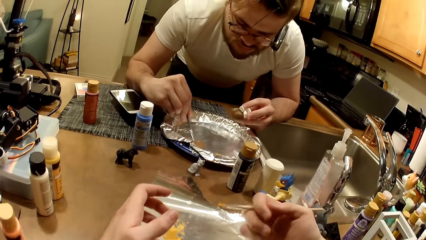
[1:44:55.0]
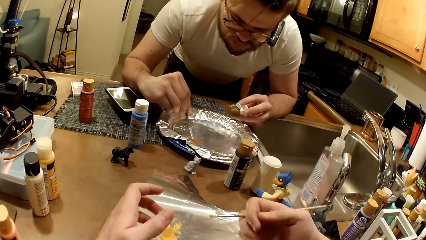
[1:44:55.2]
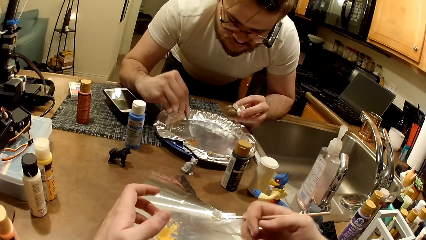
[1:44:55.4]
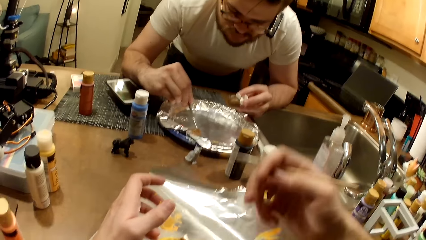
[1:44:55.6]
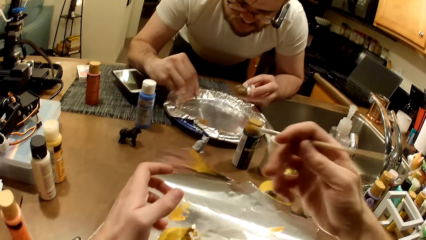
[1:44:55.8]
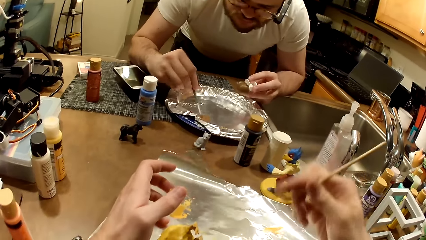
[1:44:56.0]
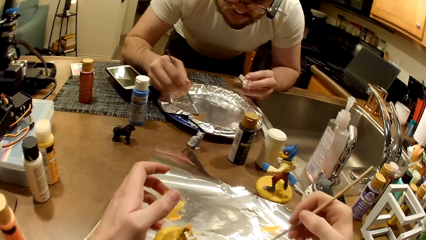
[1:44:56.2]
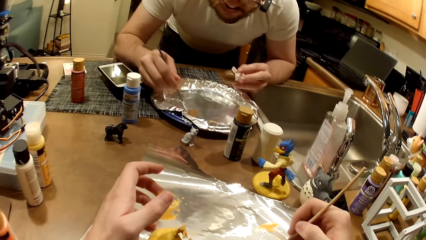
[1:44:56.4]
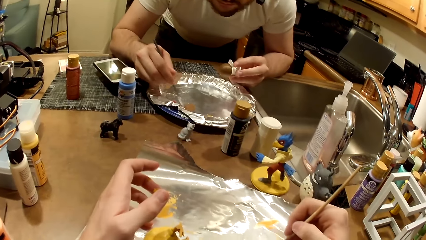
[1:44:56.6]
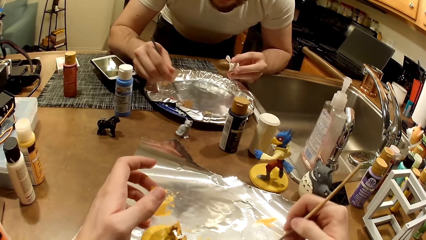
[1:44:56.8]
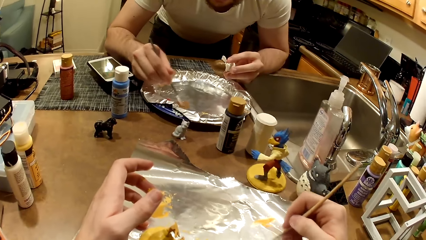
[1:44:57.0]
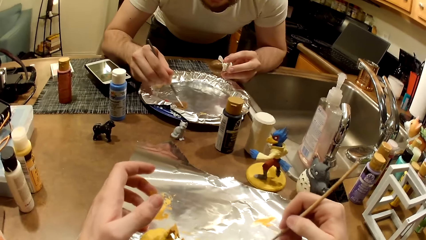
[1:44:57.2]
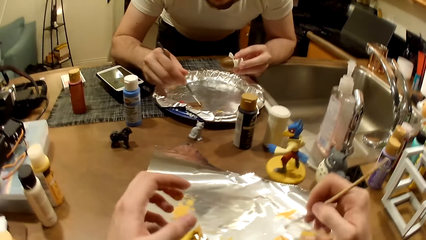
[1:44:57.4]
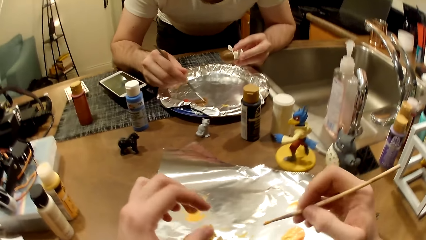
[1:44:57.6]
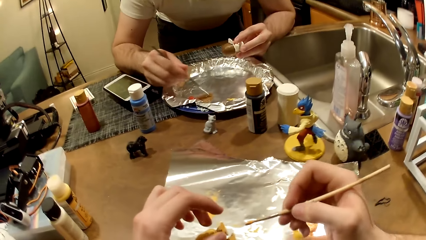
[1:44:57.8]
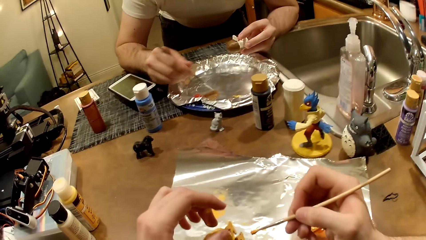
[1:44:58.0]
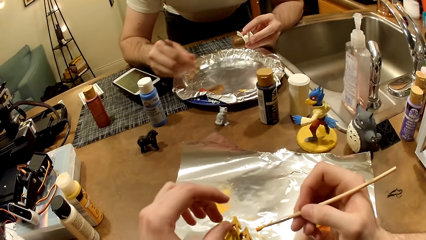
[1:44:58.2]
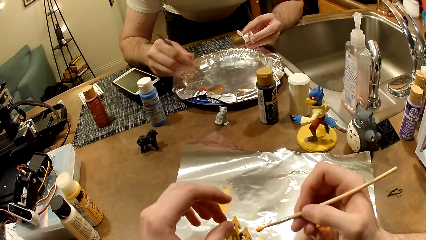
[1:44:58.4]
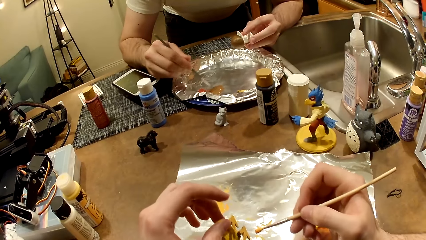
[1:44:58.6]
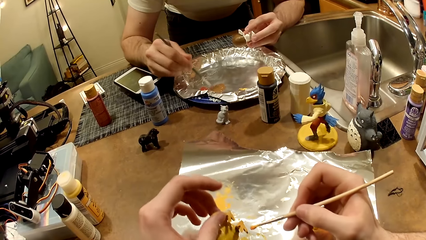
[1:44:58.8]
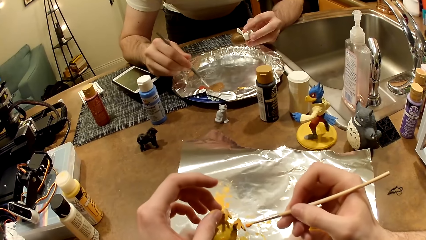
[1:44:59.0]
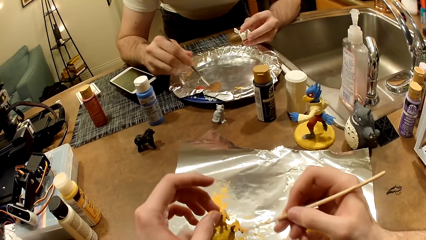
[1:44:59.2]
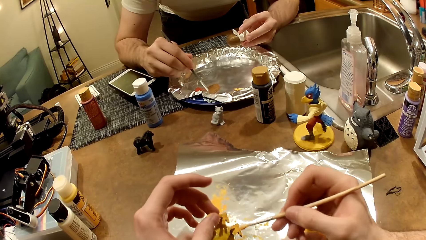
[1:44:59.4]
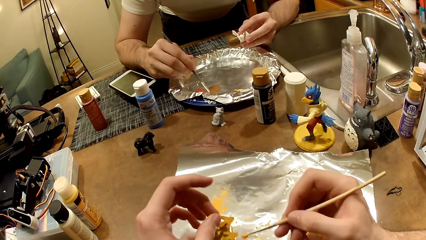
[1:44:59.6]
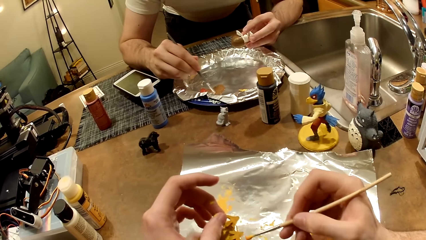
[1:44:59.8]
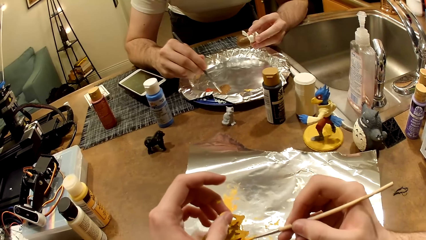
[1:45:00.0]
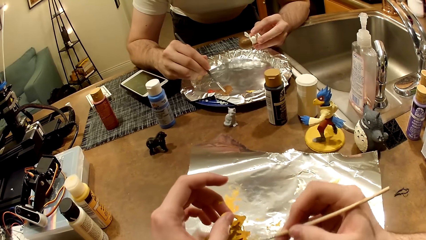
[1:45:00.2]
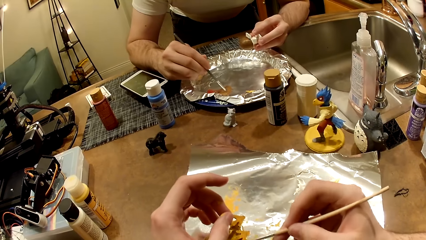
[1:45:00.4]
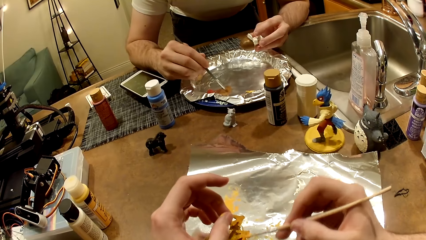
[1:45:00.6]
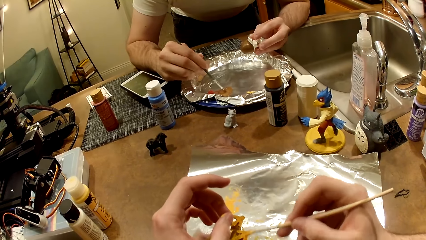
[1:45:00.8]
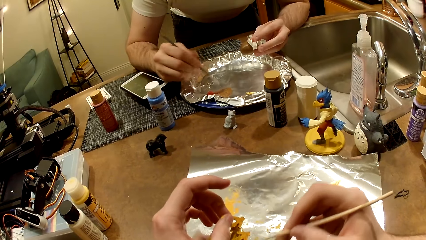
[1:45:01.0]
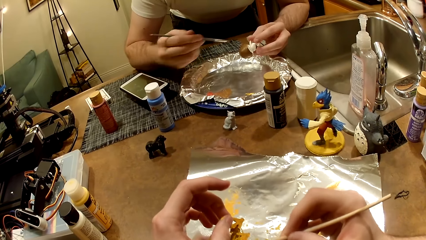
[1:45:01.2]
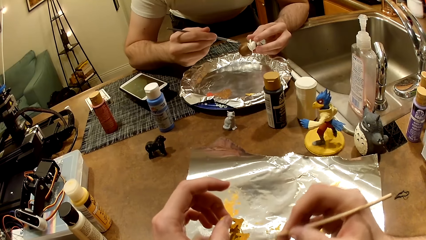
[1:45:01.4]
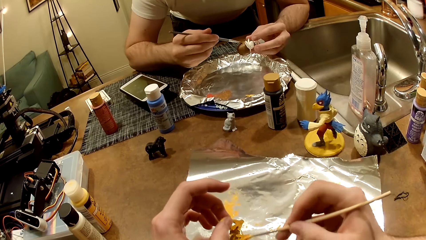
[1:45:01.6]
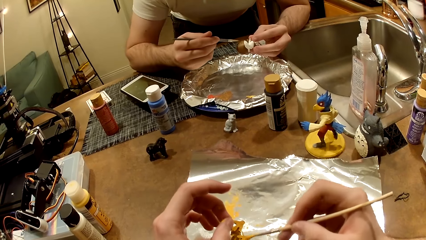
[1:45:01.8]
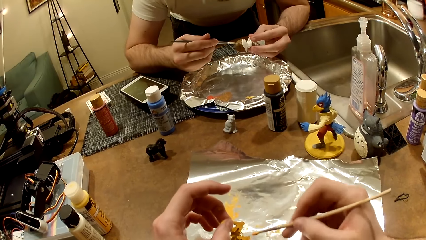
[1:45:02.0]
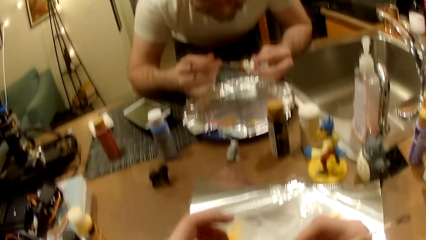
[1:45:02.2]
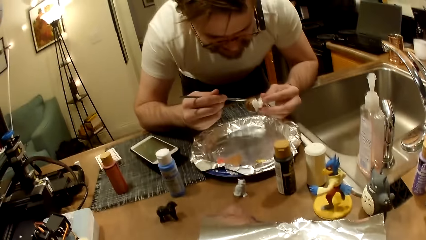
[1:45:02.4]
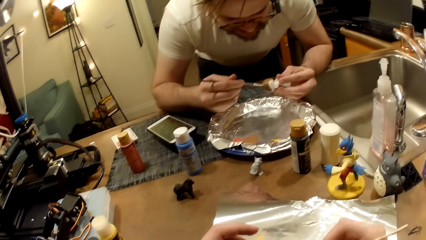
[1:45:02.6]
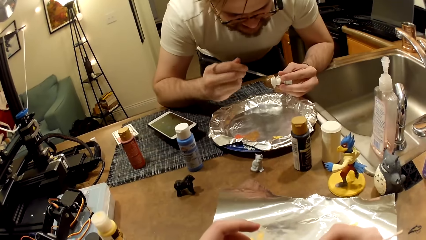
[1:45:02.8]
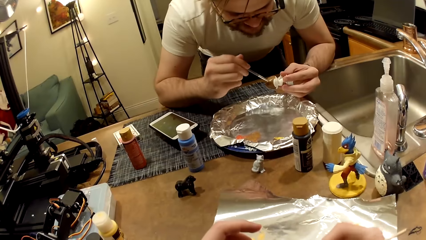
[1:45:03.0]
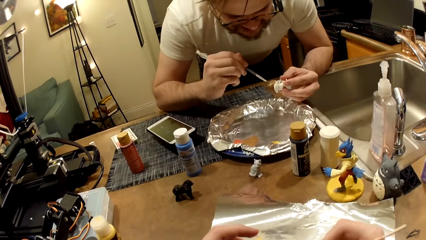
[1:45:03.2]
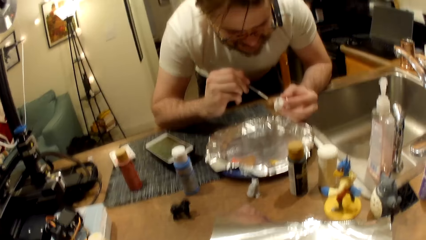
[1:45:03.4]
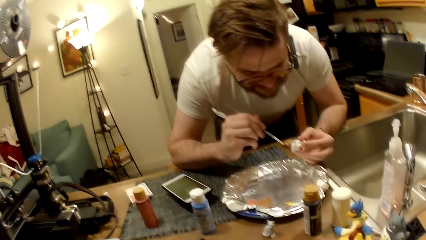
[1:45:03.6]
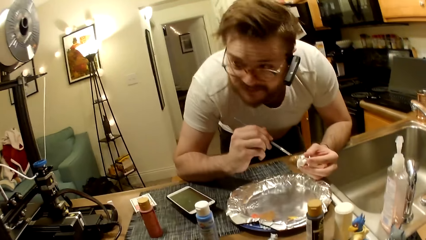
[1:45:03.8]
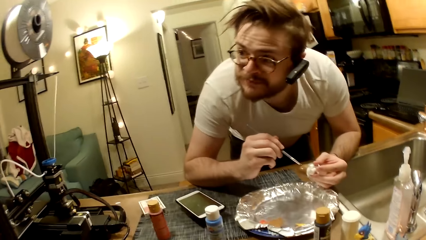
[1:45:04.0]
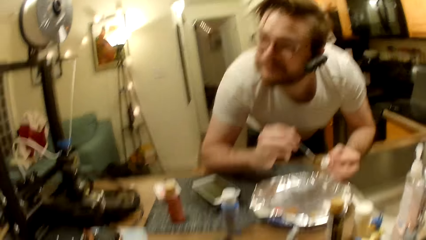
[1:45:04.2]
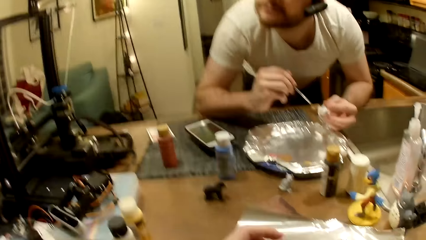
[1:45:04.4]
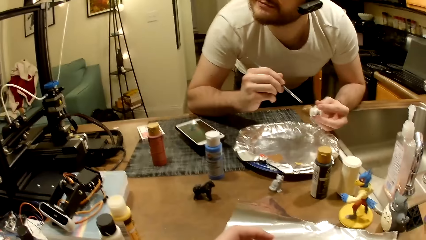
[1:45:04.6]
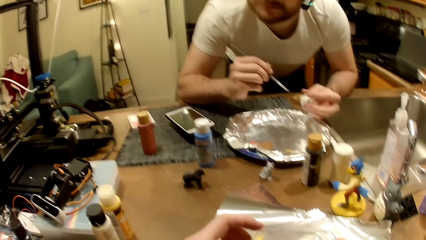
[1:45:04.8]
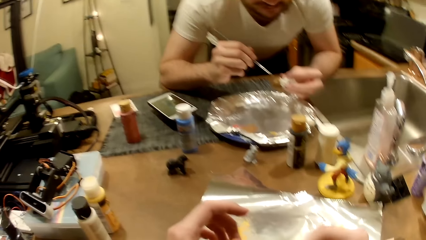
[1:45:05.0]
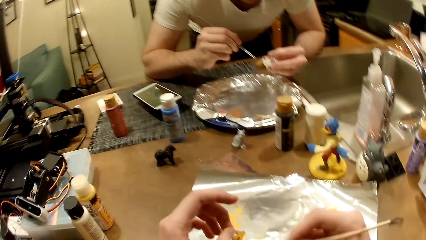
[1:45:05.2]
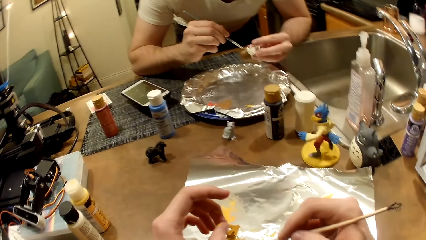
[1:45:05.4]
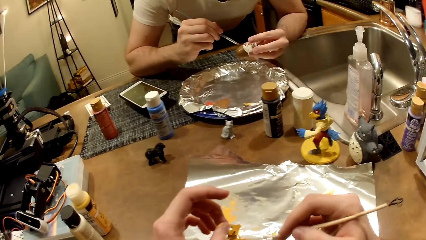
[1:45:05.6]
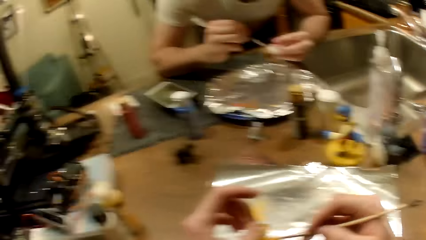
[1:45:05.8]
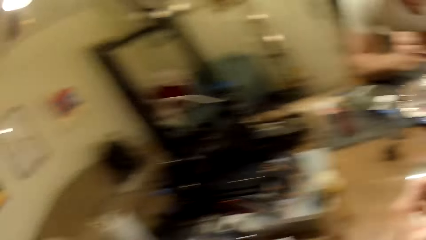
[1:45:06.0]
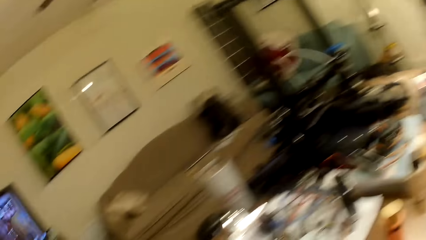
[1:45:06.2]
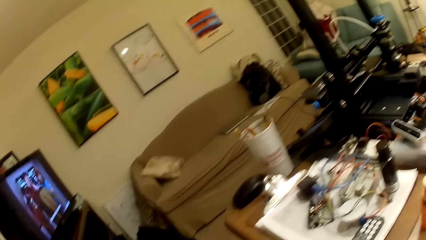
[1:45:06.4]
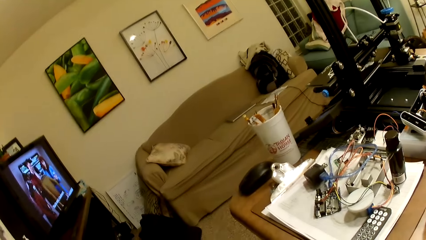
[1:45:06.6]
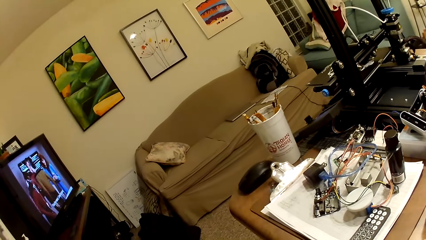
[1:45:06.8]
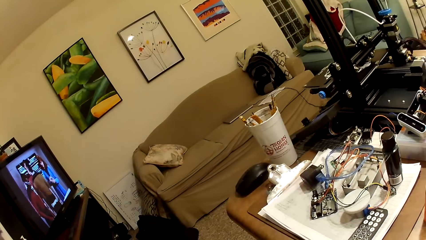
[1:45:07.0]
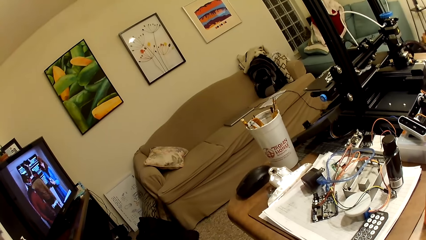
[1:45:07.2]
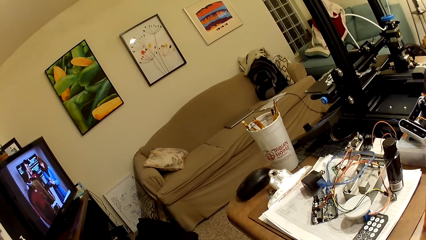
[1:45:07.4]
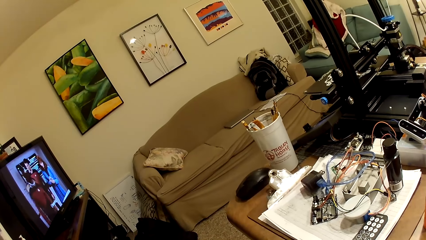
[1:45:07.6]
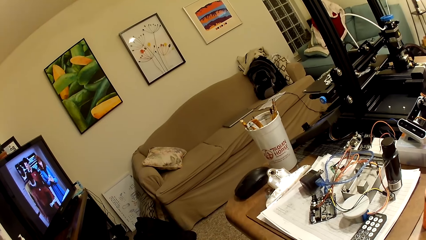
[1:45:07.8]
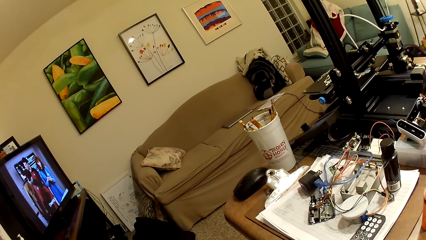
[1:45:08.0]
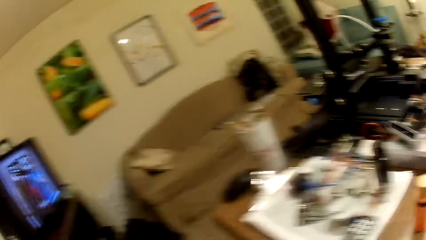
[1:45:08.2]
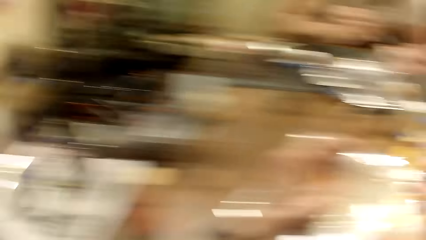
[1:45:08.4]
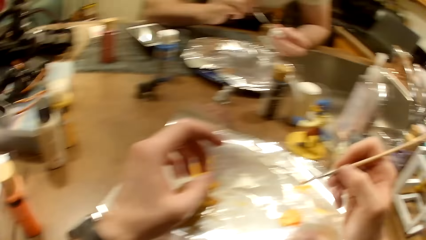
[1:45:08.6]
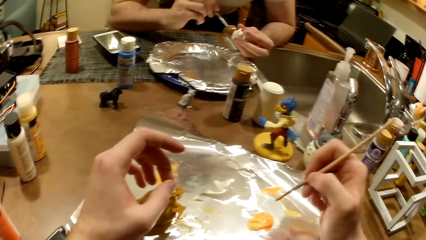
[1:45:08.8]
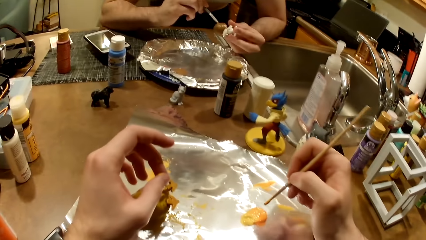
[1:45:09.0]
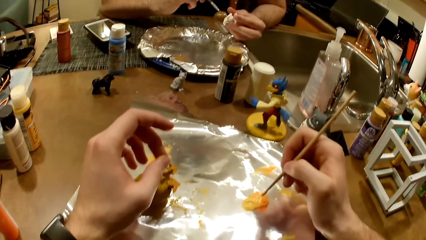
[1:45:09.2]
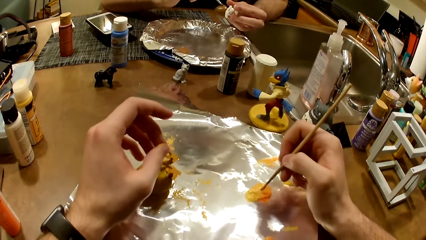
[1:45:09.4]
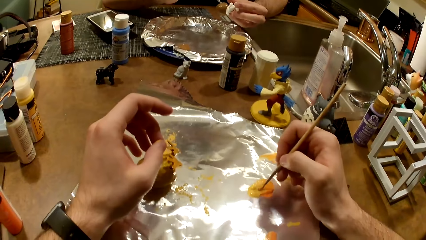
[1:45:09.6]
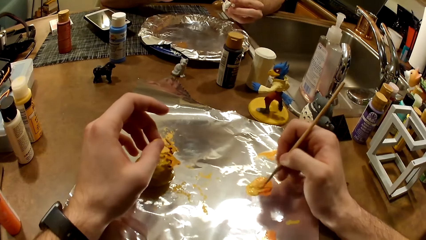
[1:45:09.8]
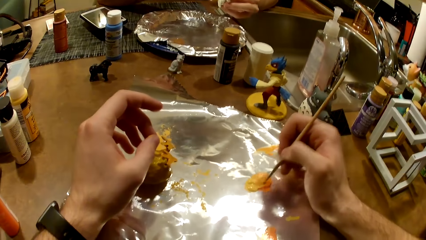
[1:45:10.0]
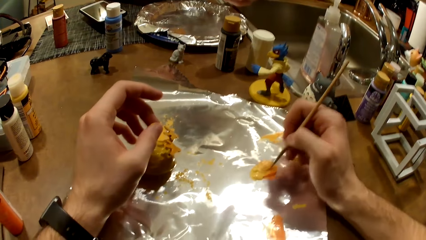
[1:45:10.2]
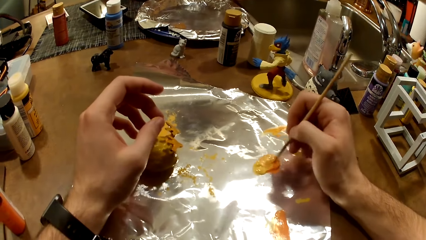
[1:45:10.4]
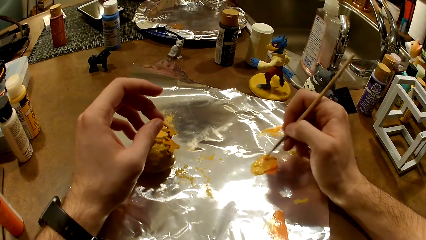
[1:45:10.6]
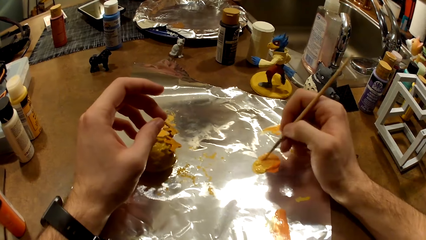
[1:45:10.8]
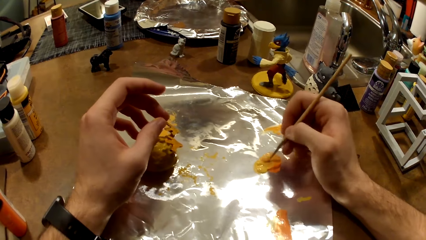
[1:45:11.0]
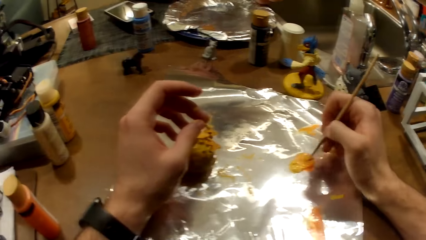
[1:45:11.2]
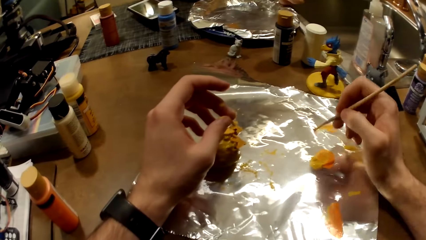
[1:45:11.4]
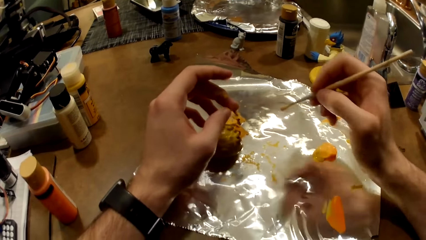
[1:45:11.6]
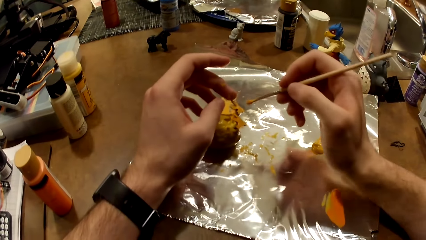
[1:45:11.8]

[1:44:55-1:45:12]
The camera wearer mixes the paint. He takes paint from the foil paper with the paintbrush in his right hand. He paints the action figure on the table with the paintbrush. A man paints the action figure in his left hand with the paintbrush. The camera wearer converses with the man. He watches a TV. He looks around the room. He mixes the paint. He takes paint from the foil paper with the paintbrush in his right hand.
